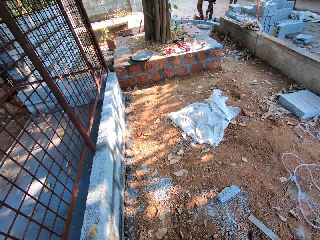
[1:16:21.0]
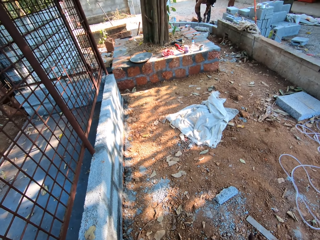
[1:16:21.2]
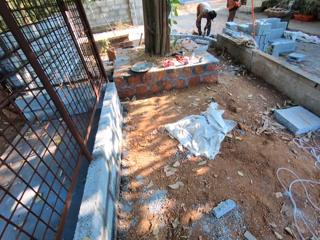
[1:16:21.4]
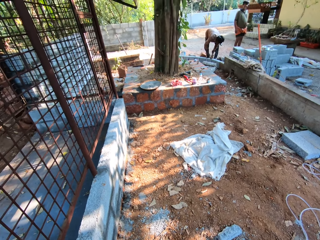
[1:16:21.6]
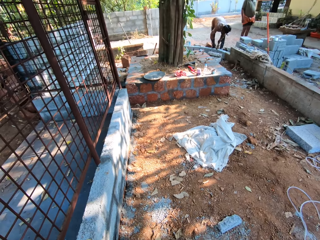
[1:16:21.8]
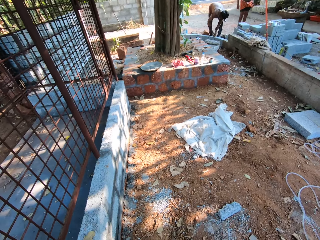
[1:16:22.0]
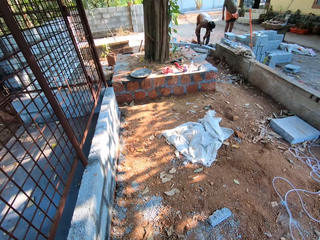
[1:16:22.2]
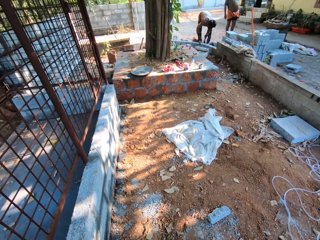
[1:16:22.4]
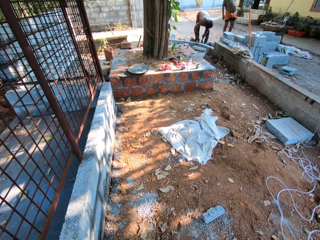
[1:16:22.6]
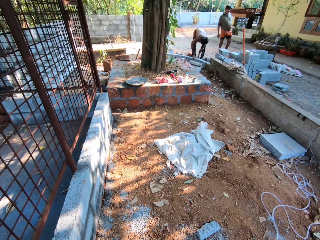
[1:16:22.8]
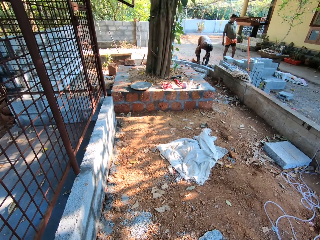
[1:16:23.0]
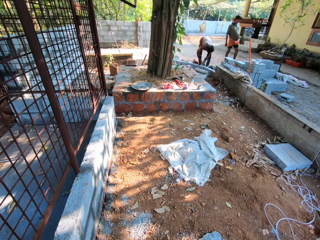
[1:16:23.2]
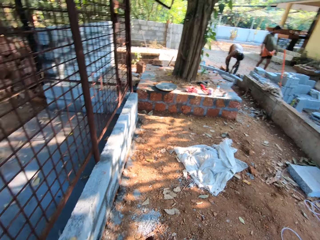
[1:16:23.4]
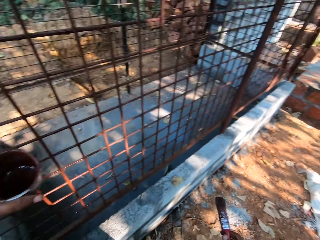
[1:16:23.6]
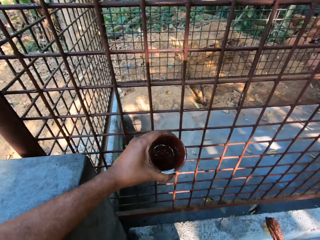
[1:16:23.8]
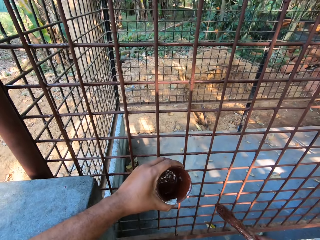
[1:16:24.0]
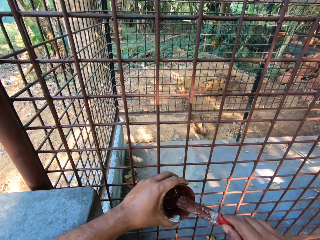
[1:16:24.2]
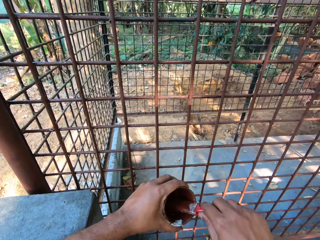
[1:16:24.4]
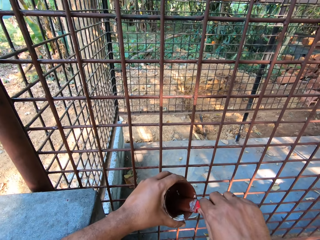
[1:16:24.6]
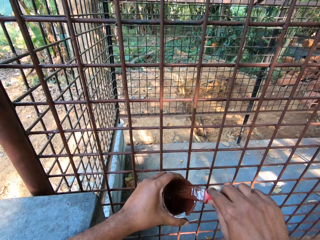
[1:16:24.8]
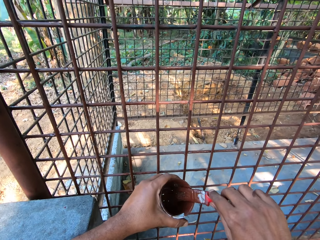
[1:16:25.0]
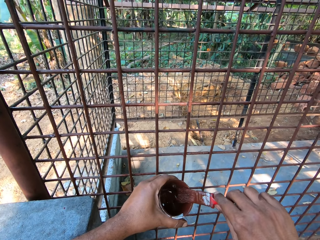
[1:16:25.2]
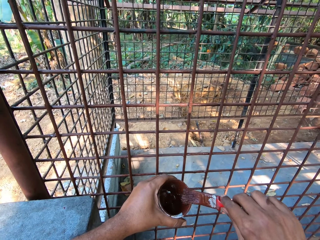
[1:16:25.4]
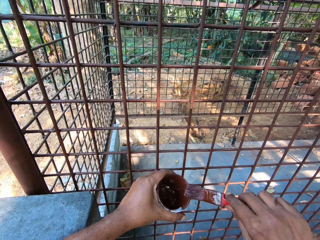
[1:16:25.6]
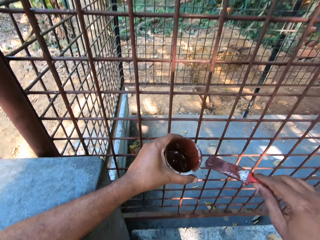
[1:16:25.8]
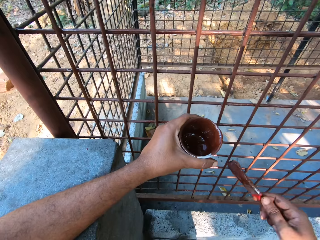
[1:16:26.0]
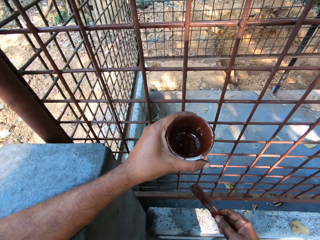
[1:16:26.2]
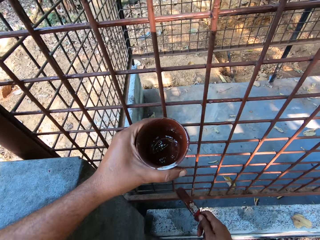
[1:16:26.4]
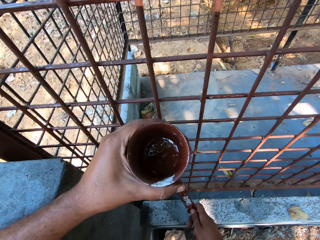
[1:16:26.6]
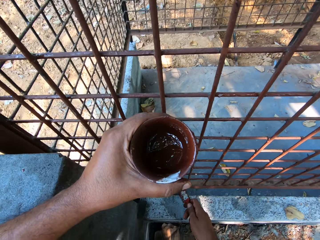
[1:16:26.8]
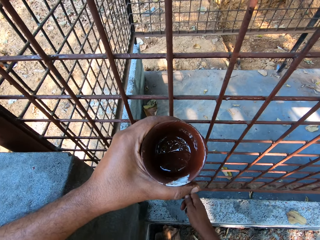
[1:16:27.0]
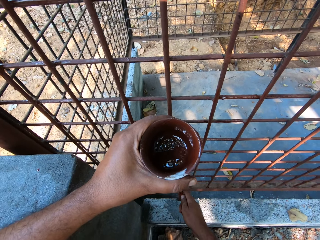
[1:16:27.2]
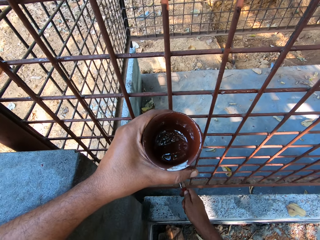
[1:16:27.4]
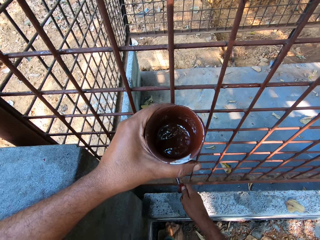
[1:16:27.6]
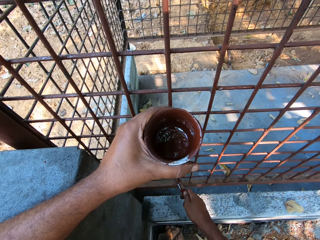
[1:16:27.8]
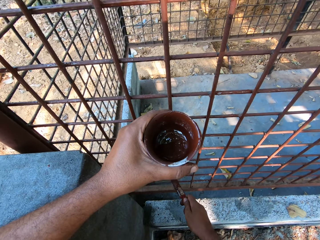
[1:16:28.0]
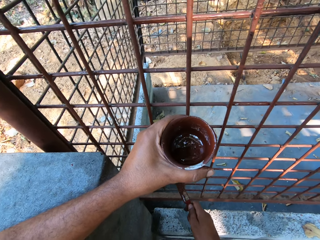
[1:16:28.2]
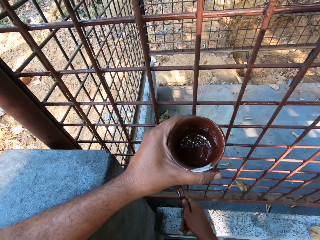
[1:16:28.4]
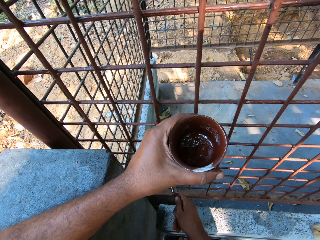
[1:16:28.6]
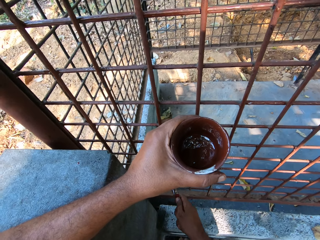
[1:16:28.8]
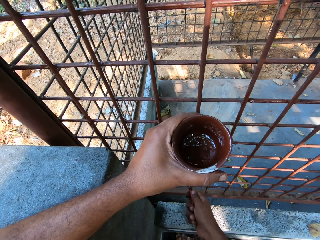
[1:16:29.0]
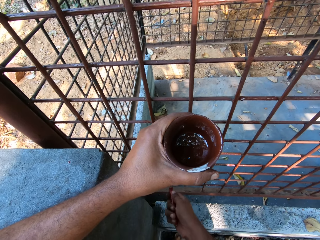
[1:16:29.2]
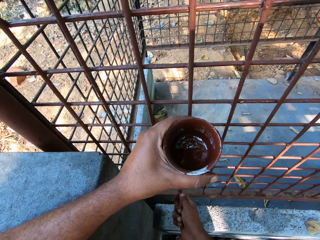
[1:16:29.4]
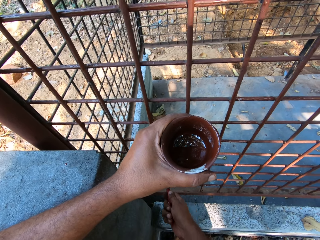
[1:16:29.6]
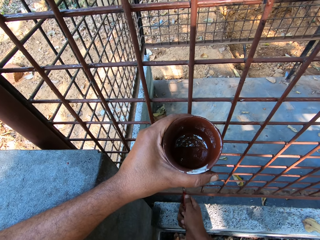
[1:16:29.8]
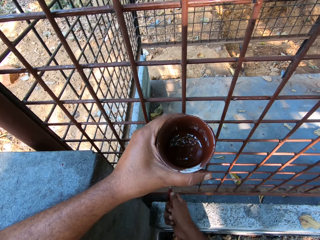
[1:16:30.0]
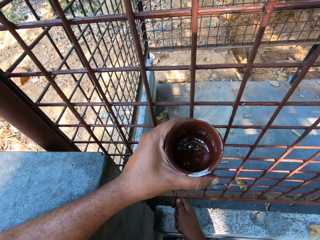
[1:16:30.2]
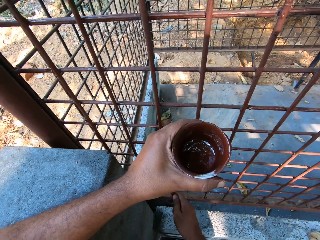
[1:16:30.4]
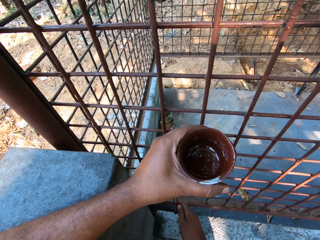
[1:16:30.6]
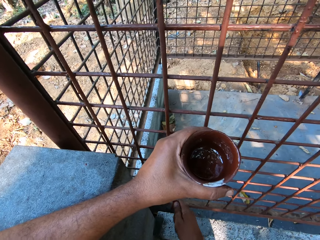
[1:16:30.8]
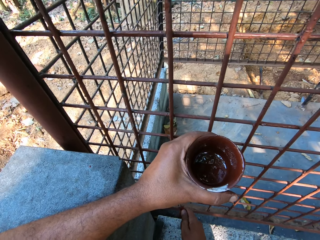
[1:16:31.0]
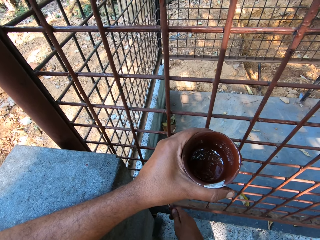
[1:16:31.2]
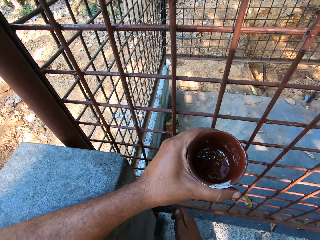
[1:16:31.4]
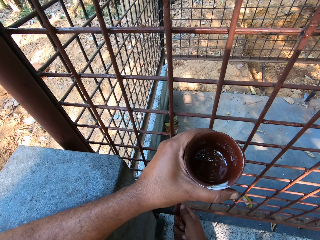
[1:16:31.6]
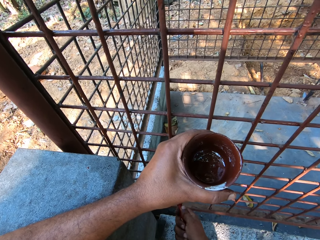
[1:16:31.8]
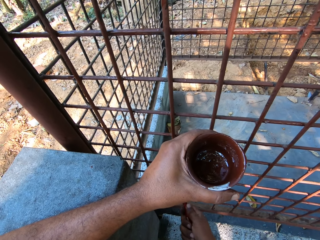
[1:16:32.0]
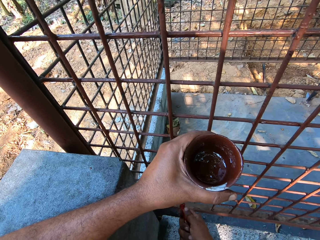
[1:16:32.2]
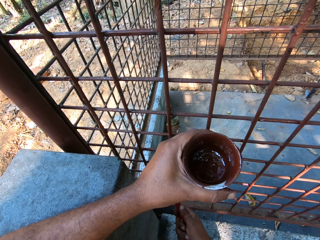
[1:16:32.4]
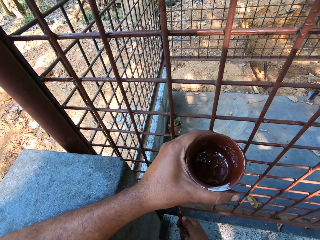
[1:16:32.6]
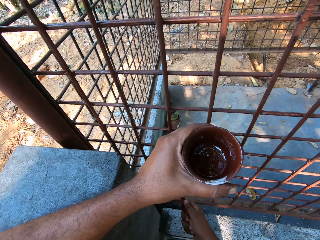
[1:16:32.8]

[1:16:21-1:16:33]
The camera wearer dips the paintbrush into the can or tin in his left hand with his right hand. He wipes the paintbrush on the tin. He paints the cage with the paintbrush in his right hand.

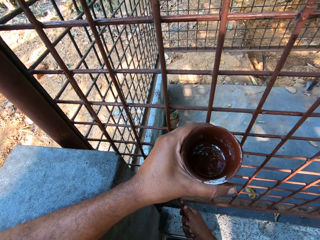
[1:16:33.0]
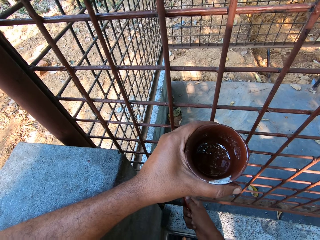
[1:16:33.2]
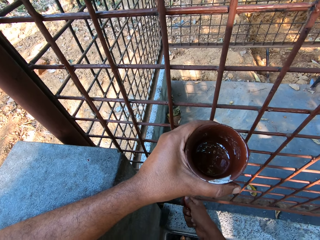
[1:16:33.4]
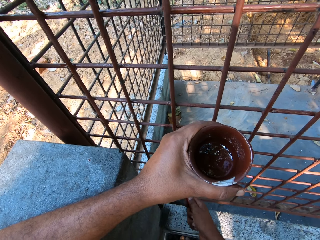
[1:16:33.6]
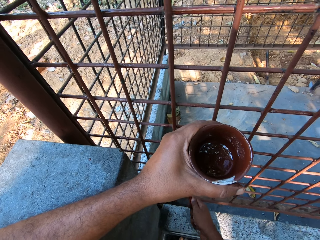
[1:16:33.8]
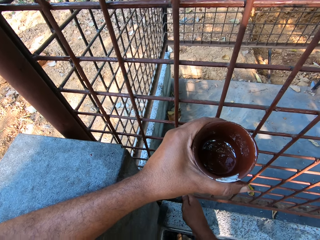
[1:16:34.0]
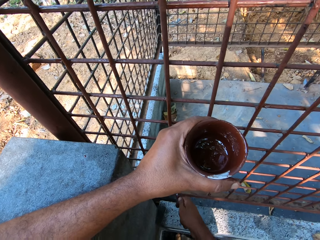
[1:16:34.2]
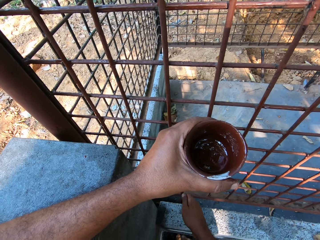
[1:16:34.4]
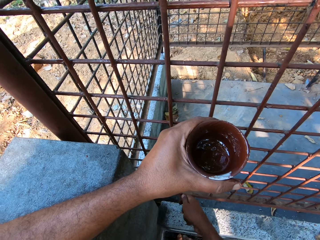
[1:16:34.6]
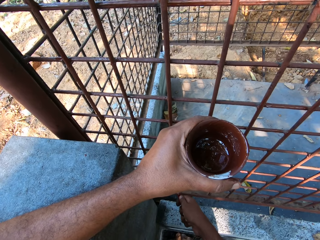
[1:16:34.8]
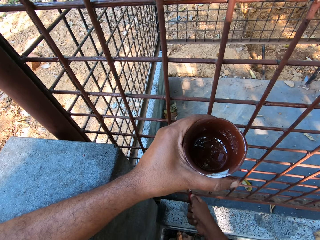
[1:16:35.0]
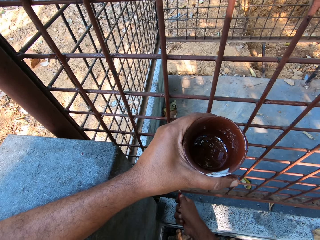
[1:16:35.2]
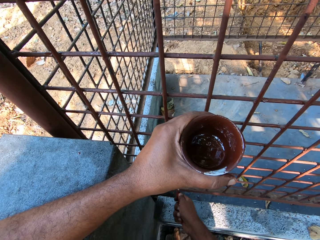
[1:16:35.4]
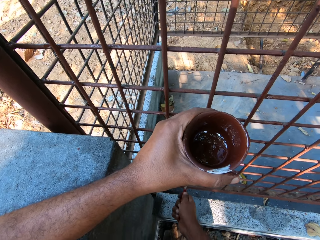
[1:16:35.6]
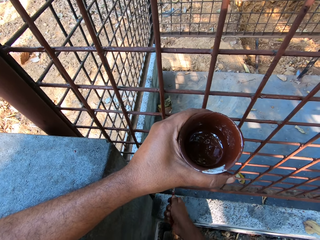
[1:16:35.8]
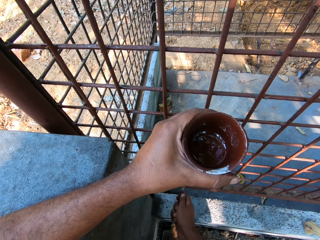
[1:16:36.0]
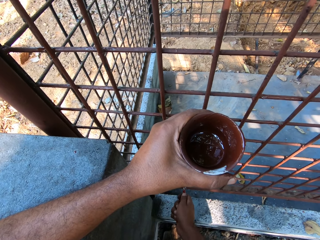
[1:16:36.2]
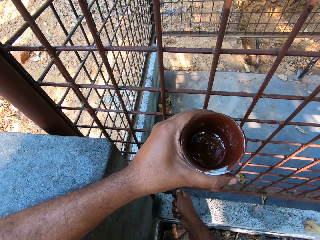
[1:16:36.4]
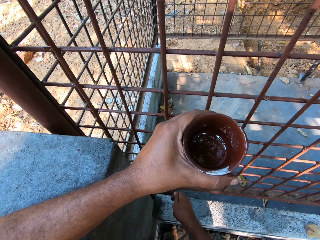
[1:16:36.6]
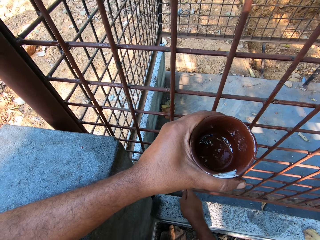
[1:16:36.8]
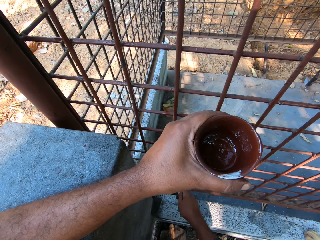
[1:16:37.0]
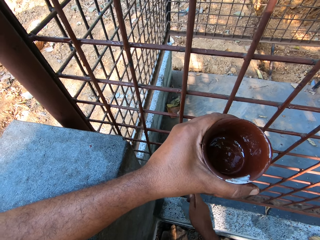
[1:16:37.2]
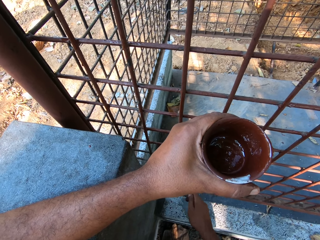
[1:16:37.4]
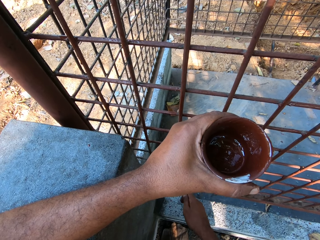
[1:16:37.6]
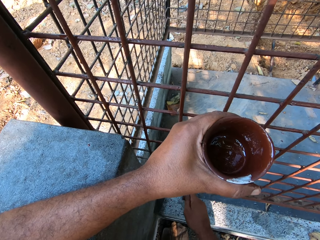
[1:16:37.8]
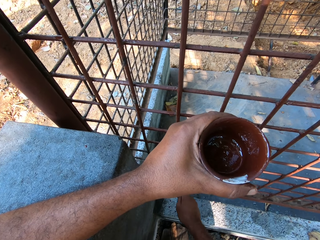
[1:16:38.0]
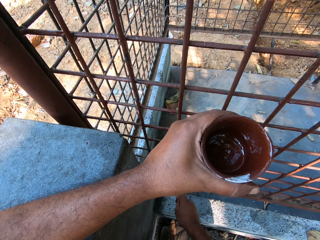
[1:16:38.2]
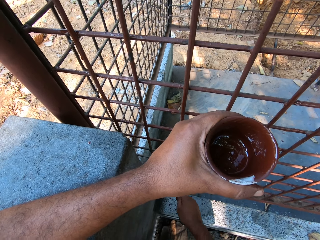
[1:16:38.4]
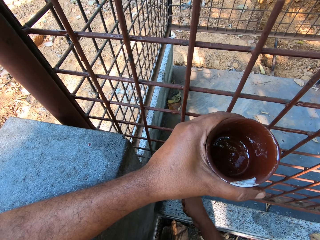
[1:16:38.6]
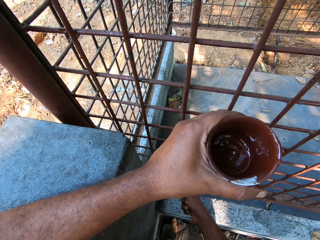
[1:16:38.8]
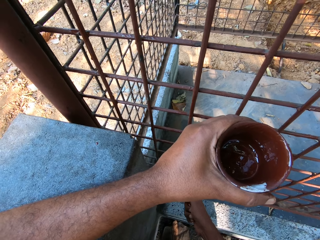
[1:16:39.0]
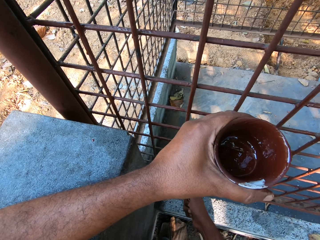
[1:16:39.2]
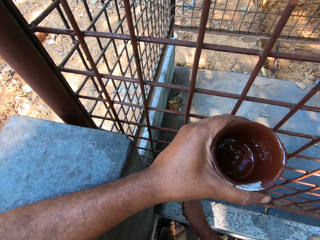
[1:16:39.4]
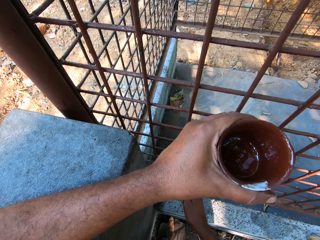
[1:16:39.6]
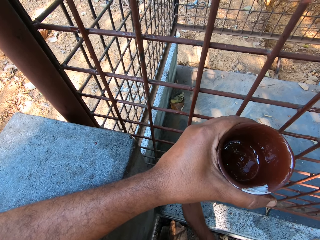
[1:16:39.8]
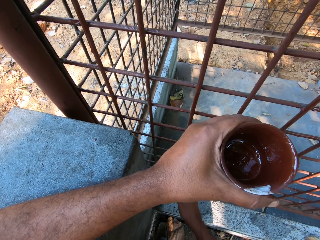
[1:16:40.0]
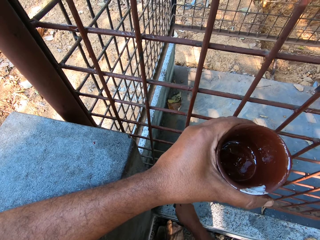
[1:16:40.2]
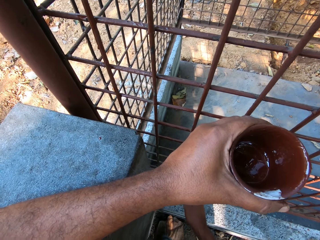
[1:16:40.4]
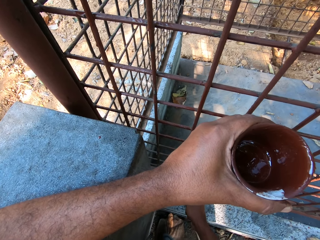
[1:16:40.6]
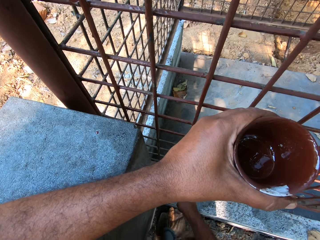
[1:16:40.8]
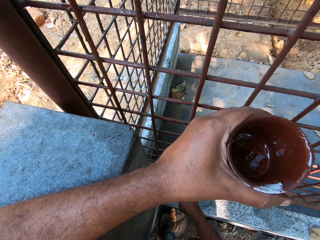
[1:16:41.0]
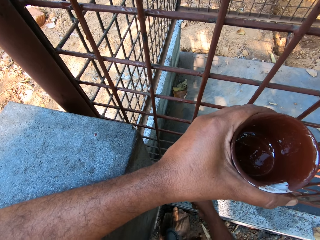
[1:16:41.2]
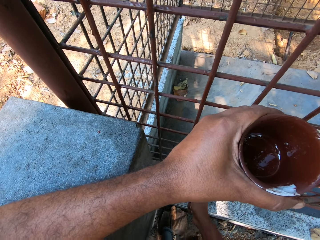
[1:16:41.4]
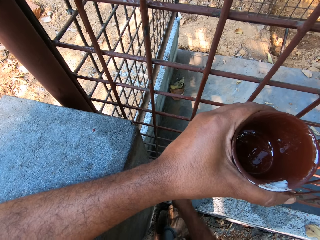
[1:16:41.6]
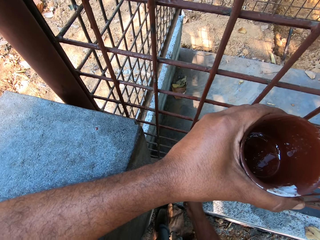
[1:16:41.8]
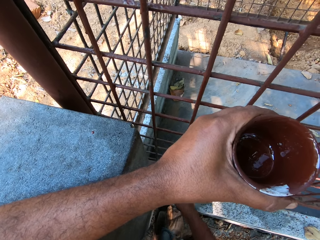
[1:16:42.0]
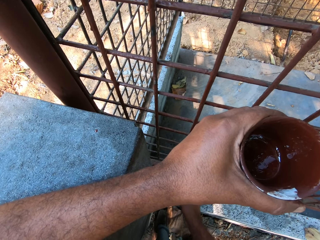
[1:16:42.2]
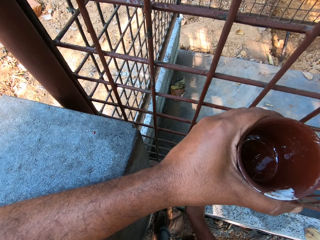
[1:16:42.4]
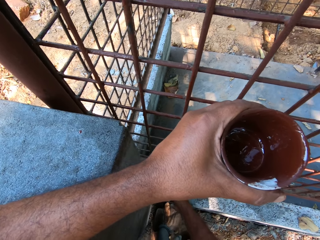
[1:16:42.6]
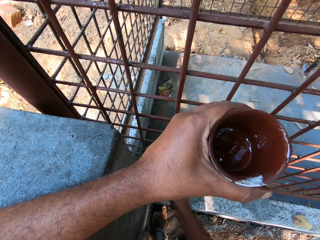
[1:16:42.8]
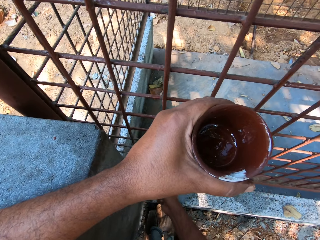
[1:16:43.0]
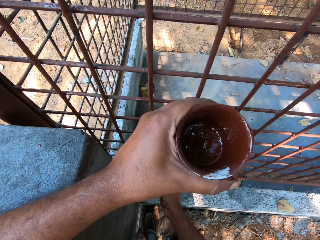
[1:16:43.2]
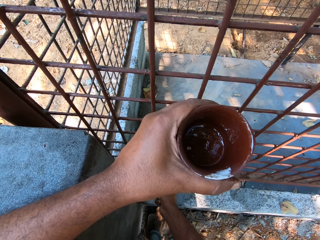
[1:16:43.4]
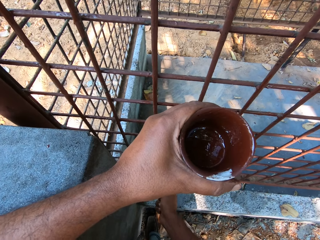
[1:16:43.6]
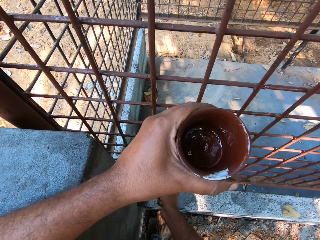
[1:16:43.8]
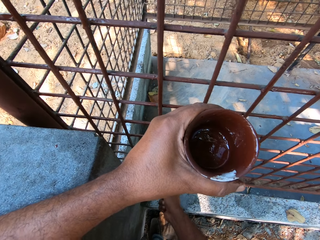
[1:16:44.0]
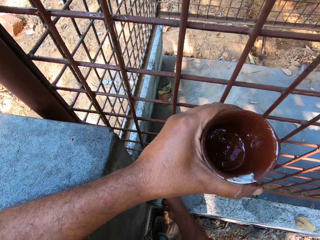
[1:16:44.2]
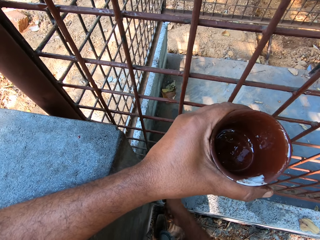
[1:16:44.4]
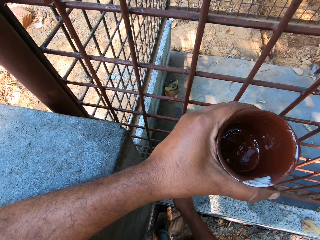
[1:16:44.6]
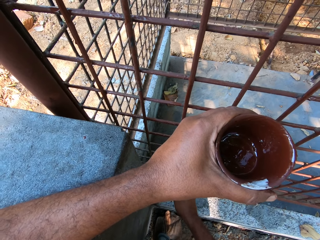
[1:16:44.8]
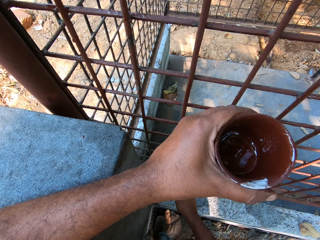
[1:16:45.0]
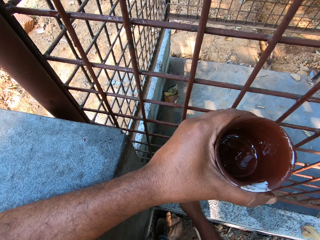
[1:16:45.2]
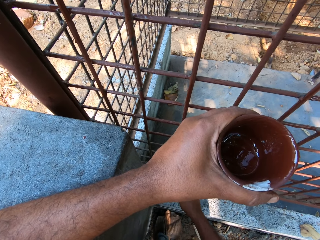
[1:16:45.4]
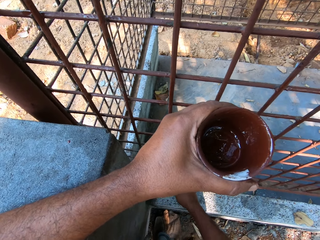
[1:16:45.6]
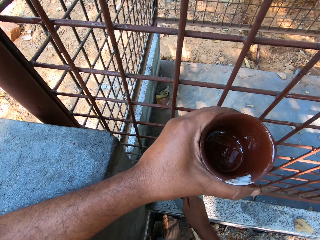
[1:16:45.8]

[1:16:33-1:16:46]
A man converses with another man and the camera wearer.
